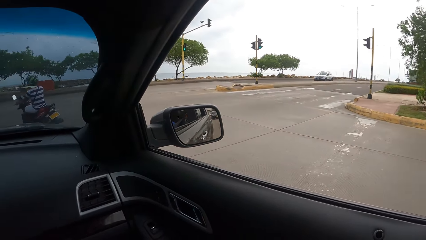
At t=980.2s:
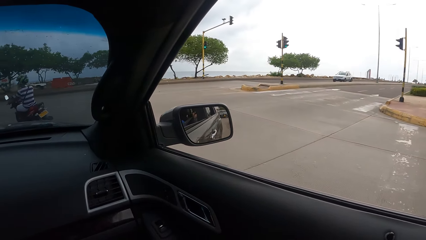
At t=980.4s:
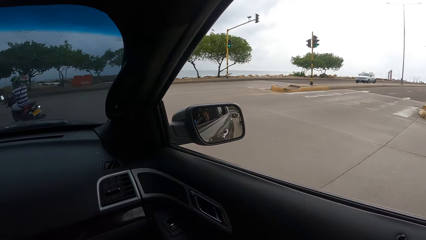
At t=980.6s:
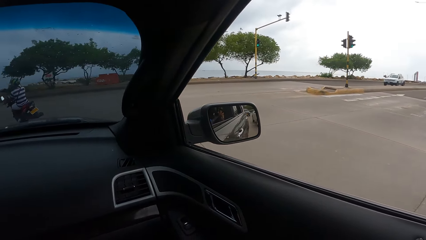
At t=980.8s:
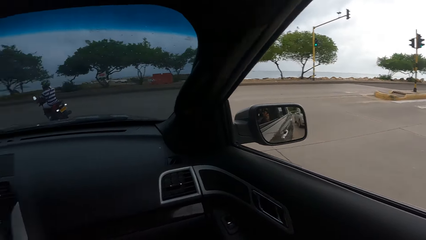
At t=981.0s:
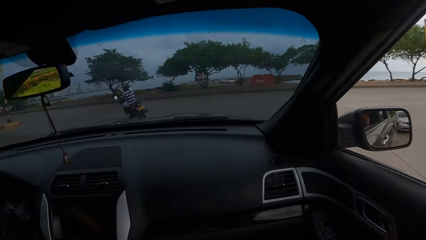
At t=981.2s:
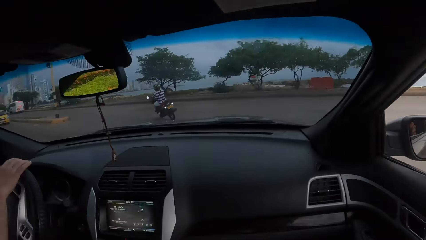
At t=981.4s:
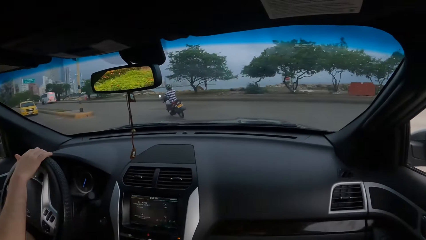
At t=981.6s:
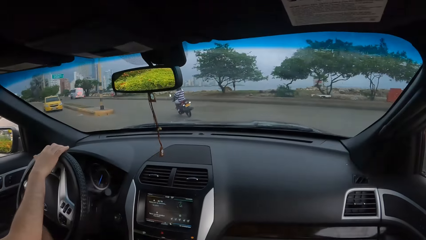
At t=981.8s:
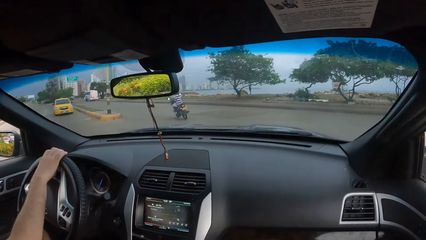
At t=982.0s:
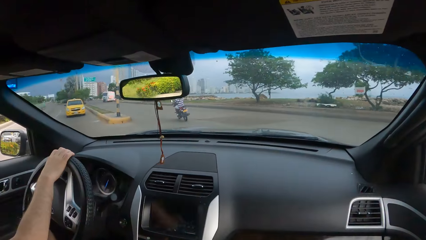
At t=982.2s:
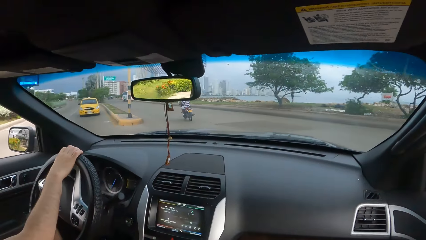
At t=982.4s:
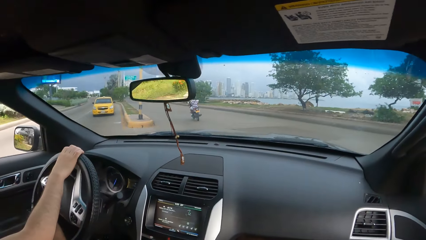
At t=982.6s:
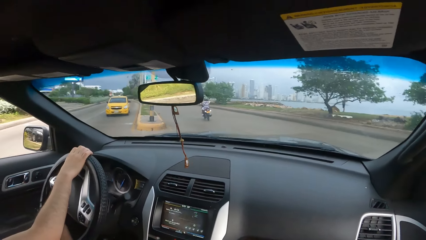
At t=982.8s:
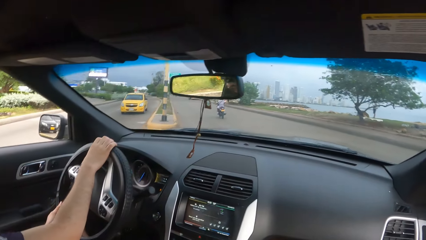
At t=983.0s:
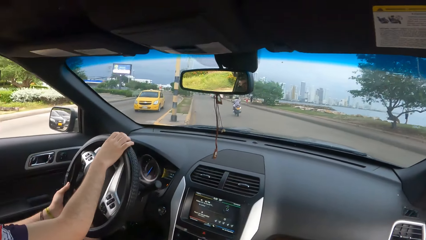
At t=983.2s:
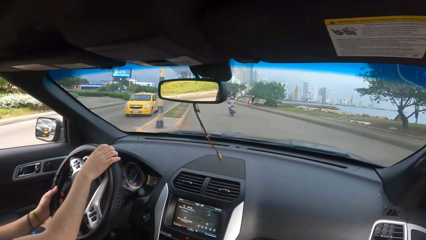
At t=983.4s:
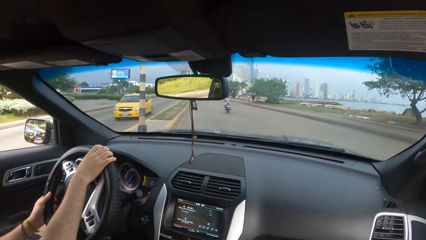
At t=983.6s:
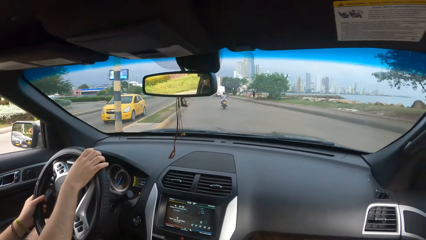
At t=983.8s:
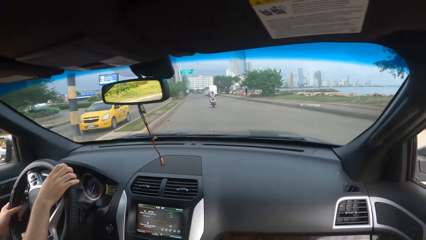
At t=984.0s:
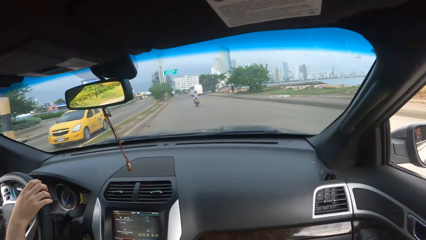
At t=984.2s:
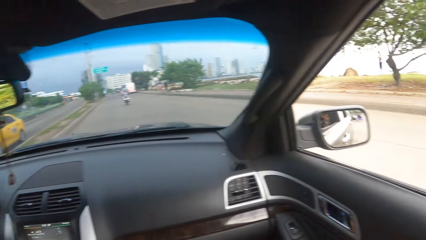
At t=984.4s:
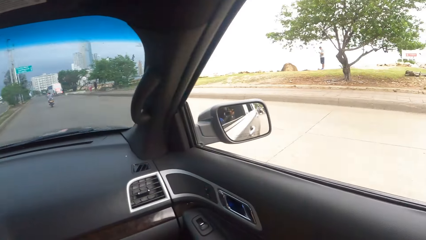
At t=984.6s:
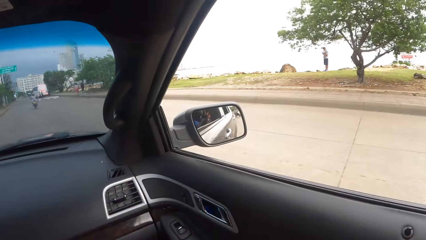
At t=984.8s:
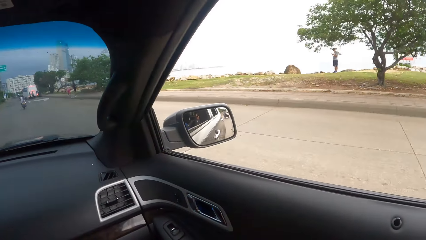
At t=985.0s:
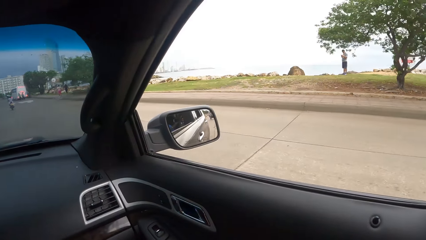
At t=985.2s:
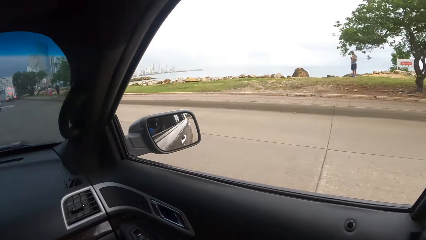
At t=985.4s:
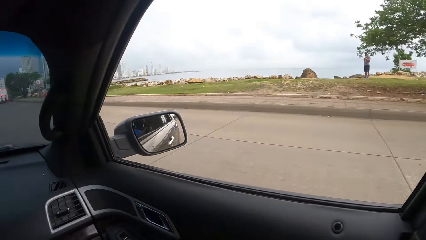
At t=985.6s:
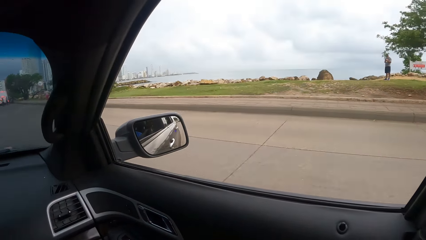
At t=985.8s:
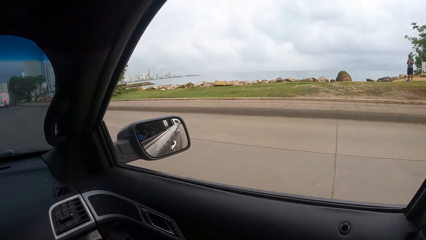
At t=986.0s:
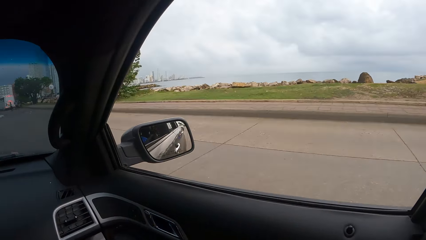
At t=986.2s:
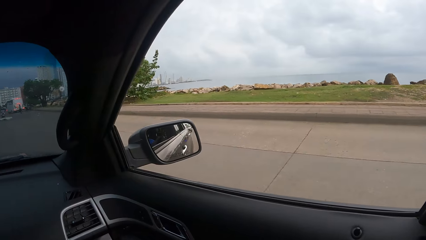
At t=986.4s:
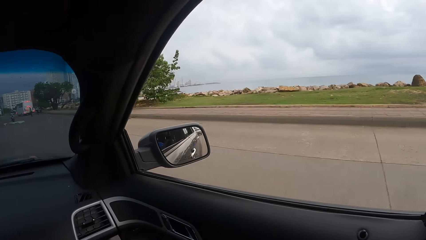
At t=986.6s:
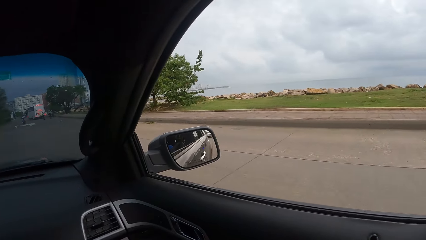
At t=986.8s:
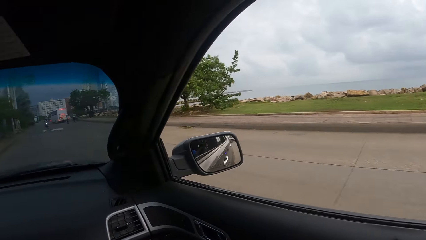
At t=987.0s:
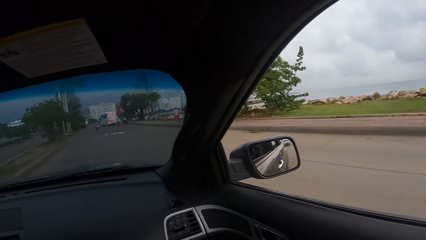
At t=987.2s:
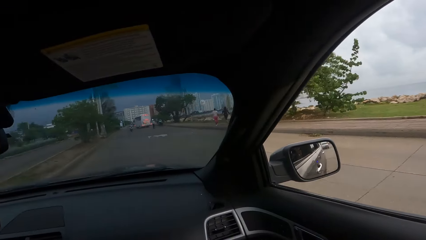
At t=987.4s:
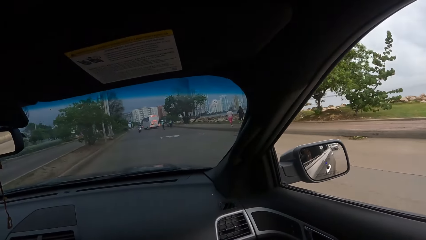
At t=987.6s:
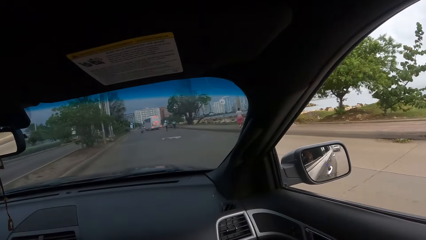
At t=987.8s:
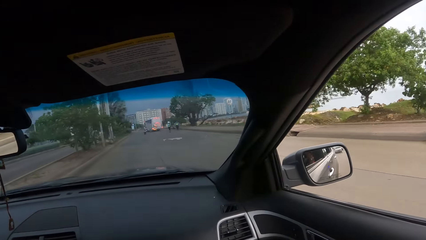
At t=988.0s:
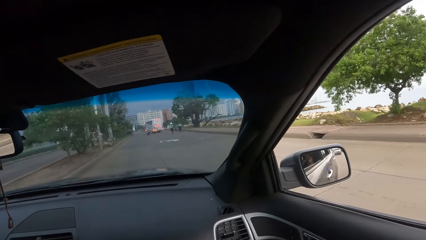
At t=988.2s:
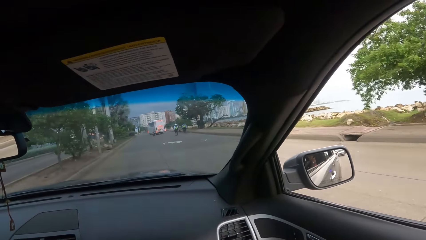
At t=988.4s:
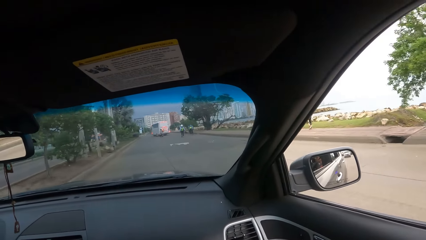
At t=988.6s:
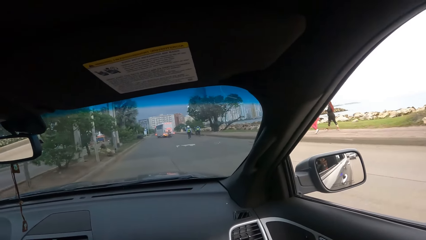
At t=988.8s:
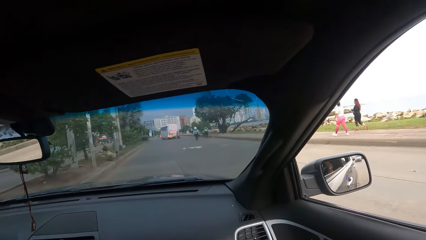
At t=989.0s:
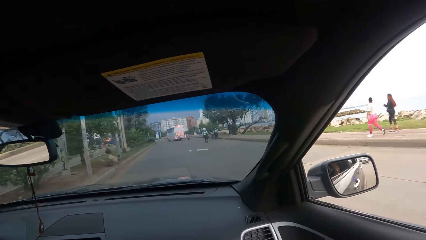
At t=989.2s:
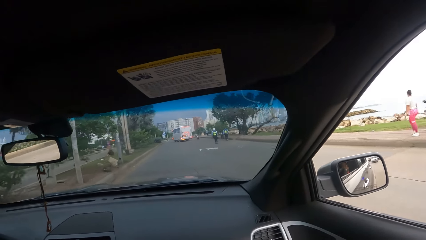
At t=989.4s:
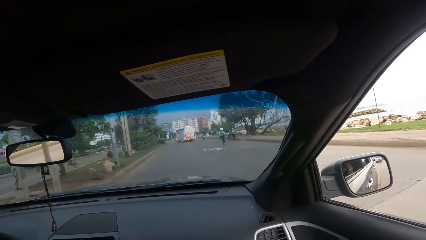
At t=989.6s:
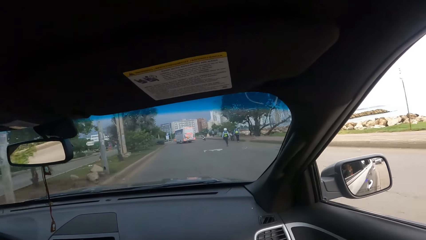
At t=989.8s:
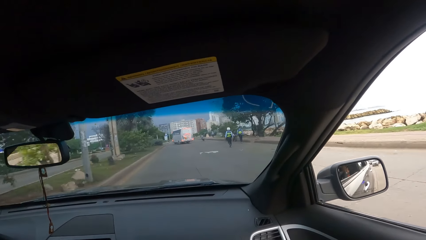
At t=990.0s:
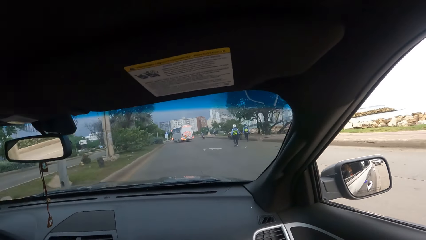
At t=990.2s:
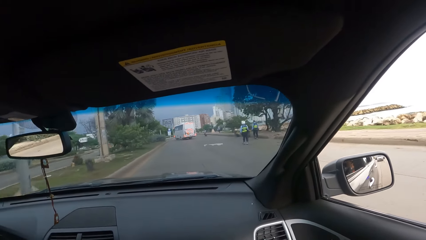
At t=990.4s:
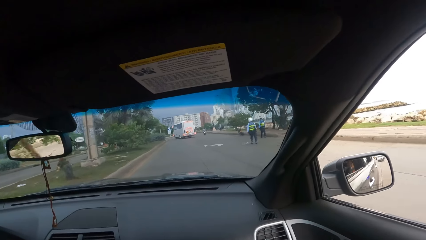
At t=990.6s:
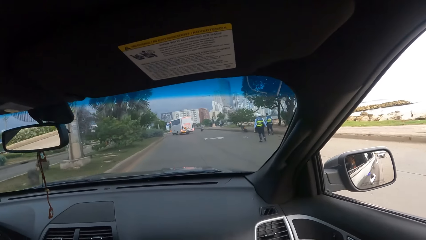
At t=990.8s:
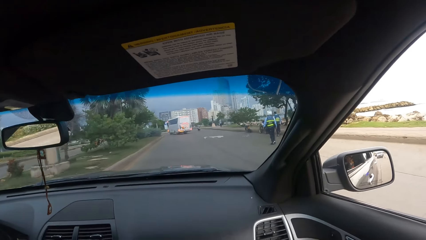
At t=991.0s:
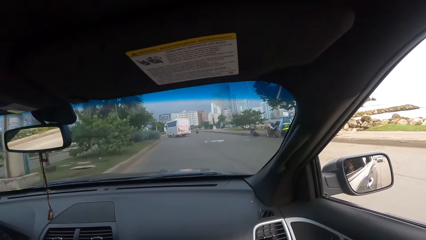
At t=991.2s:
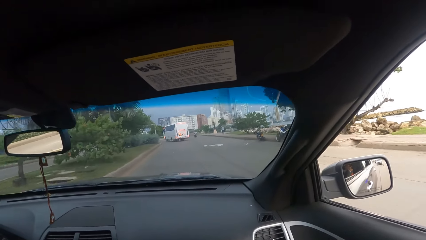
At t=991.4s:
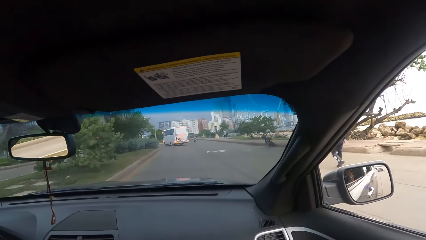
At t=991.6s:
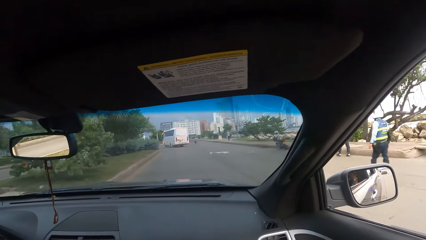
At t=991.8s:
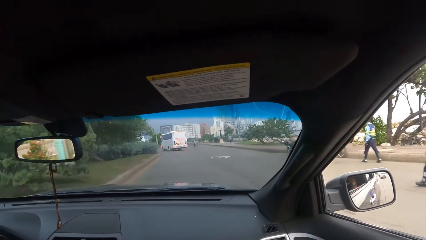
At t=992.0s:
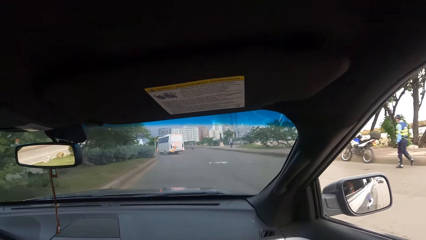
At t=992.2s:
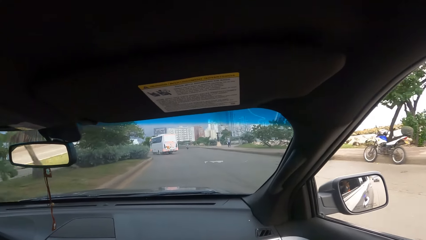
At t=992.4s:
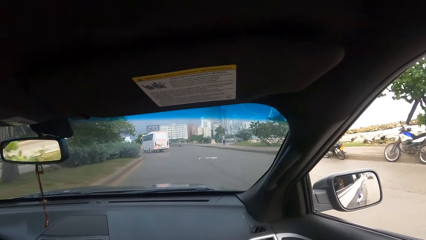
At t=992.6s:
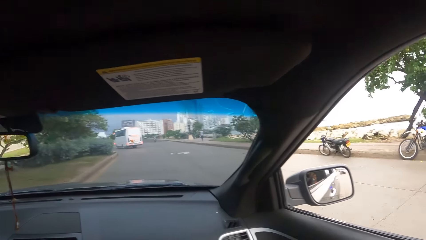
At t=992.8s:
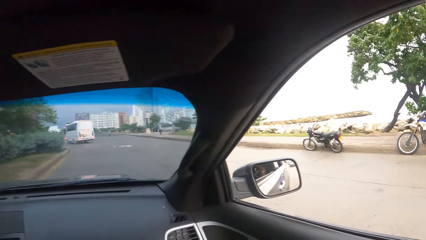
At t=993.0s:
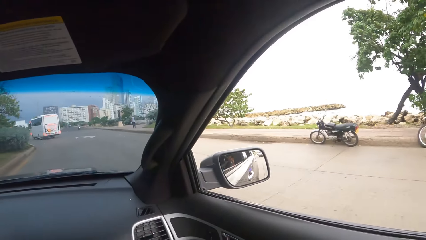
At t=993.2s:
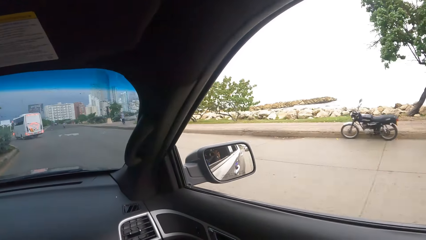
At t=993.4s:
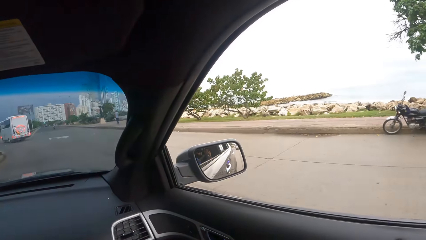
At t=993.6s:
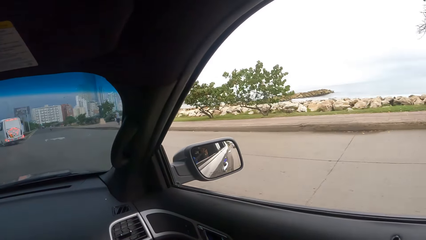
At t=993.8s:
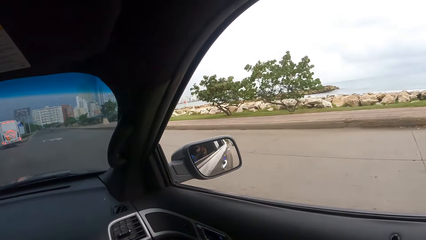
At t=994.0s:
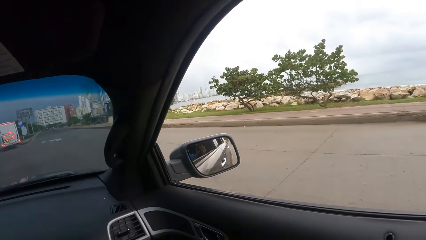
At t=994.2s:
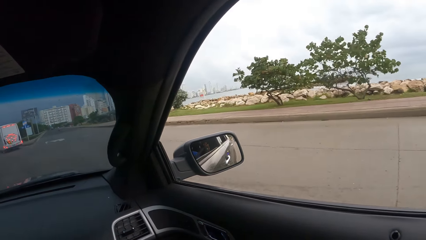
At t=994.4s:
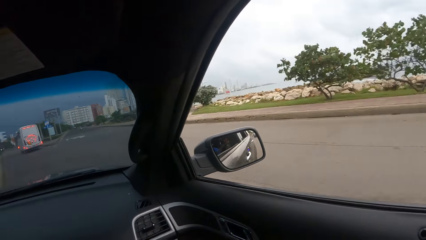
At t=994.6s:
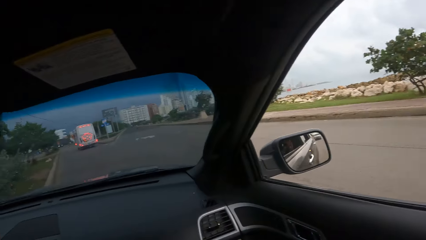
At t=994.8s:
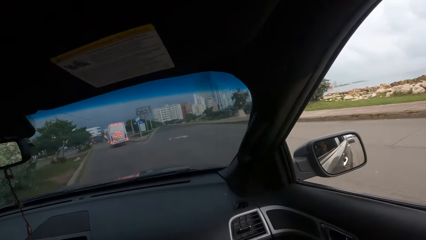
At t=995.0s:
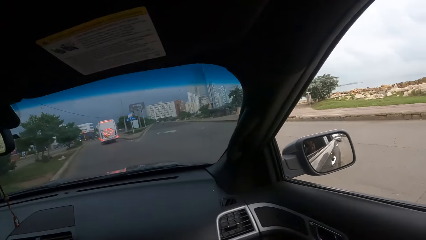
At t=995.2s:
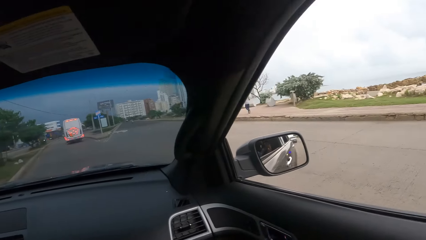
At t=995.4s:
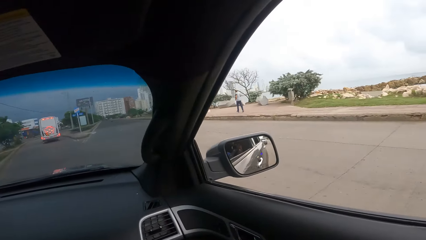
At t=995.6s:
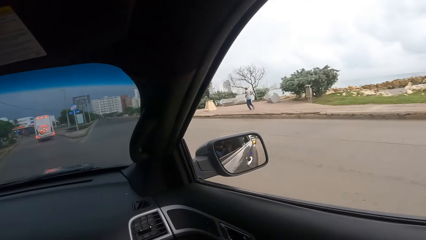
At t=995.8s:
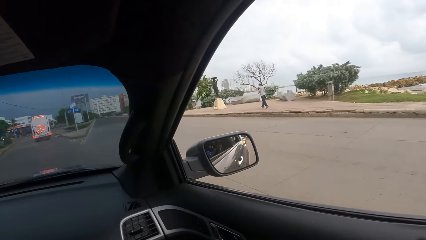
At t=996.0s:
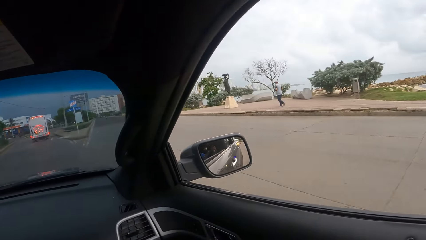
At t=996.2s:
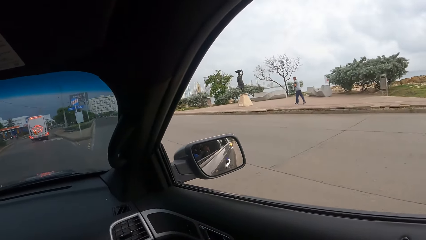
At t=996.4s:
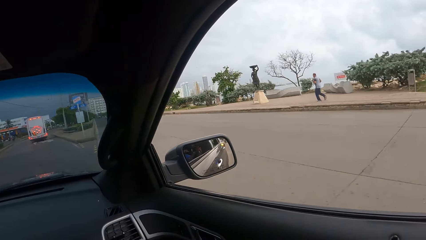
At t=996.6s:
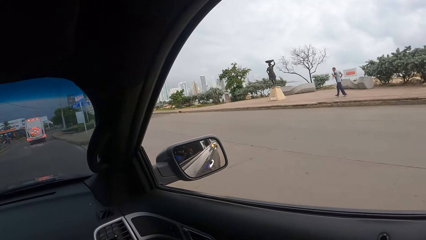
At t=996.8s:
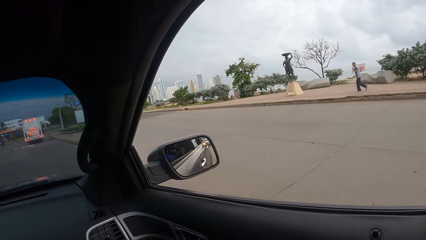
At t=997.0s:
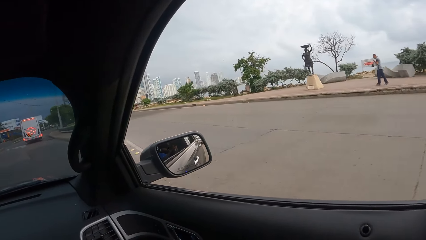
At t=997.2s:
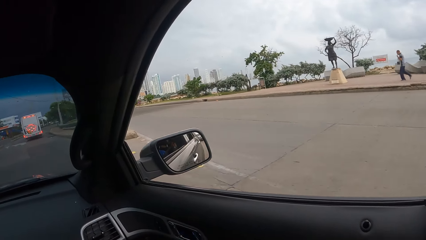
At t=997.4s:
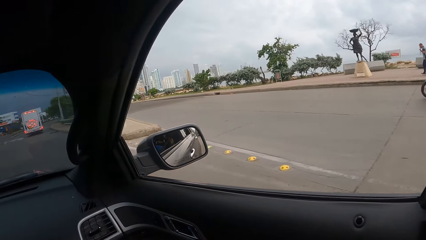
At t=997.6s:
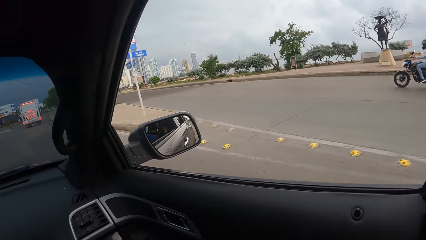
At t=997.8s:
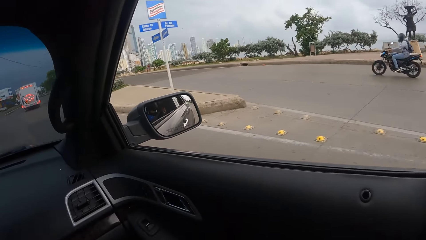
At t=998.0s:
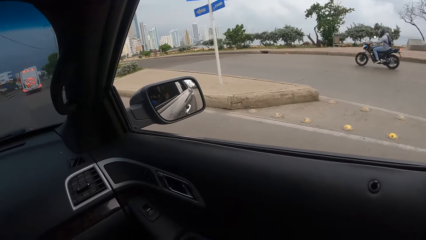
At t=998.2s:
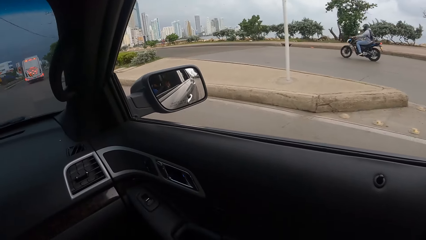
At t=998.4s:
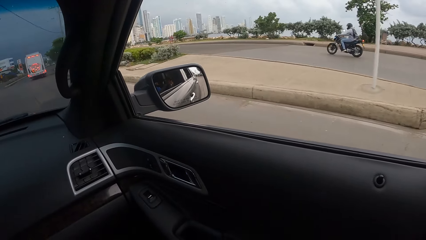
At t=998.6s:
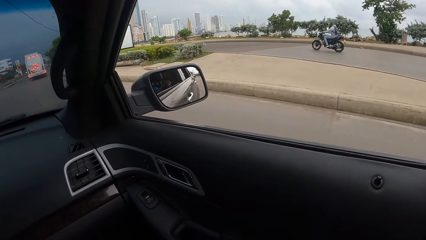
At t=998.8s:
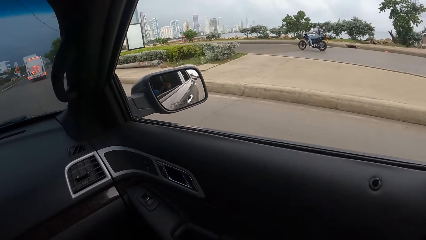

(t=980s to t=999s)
The camera wearer looks left. They look forward in the car. They look on the right side. They look forward in the car. They look on the right side. They look forward. They look right.
